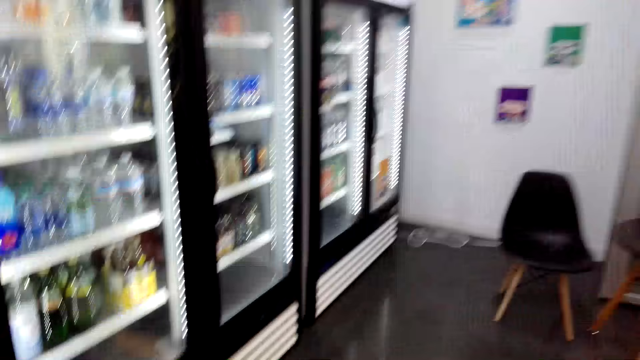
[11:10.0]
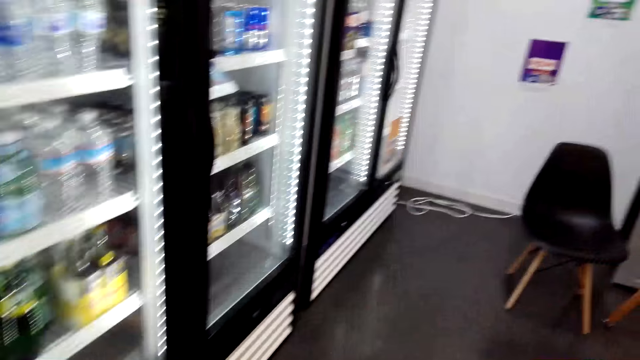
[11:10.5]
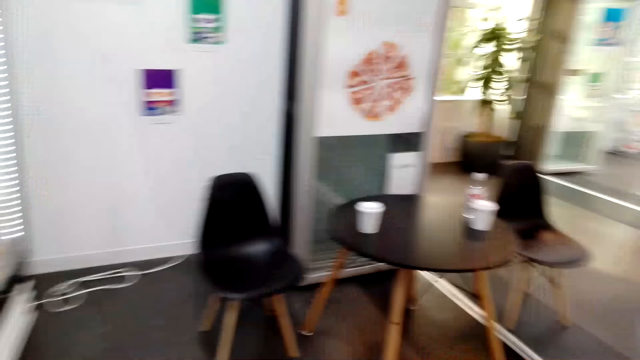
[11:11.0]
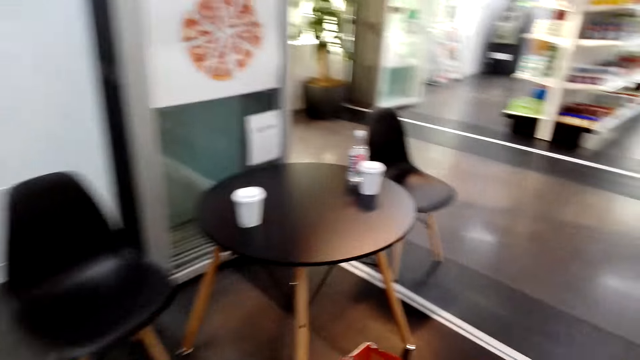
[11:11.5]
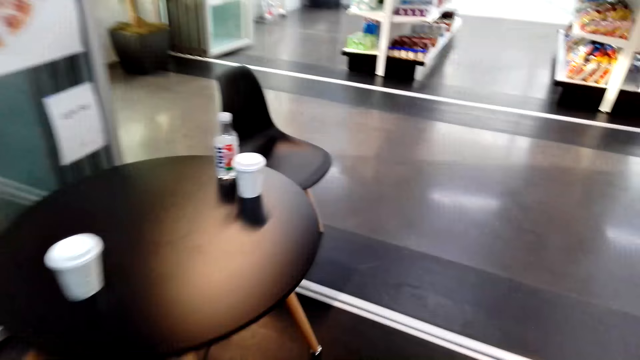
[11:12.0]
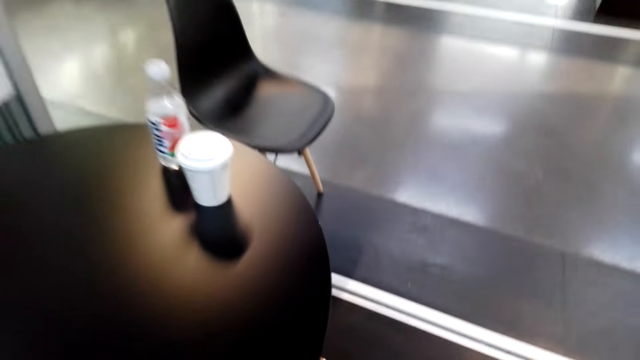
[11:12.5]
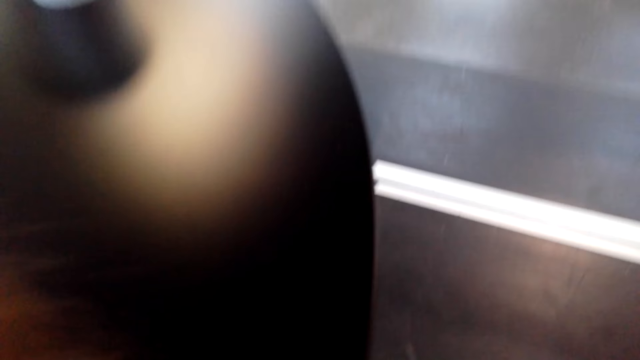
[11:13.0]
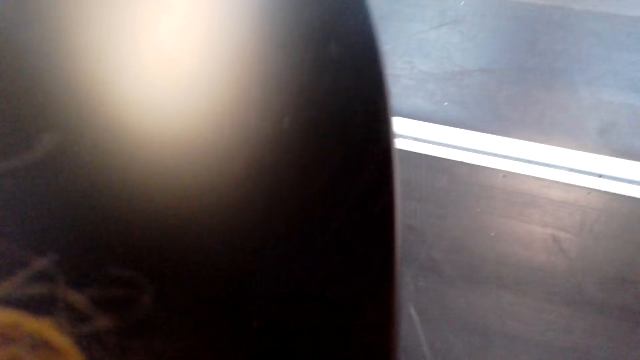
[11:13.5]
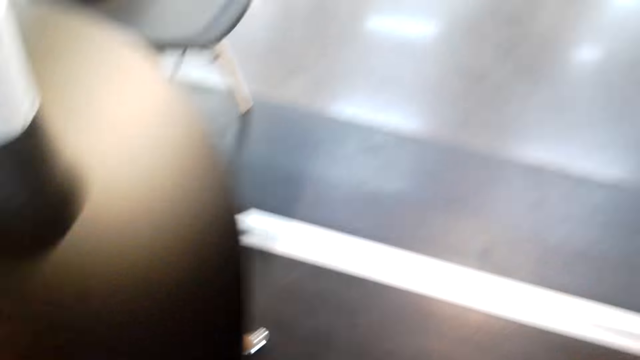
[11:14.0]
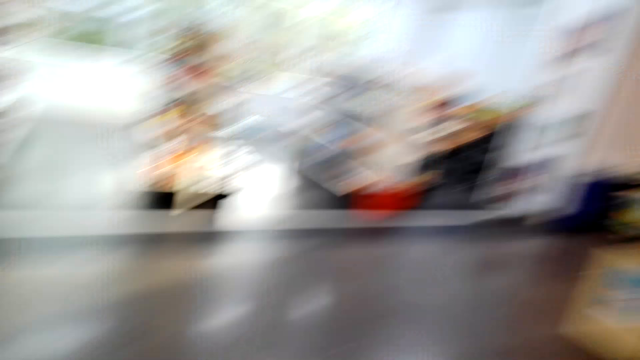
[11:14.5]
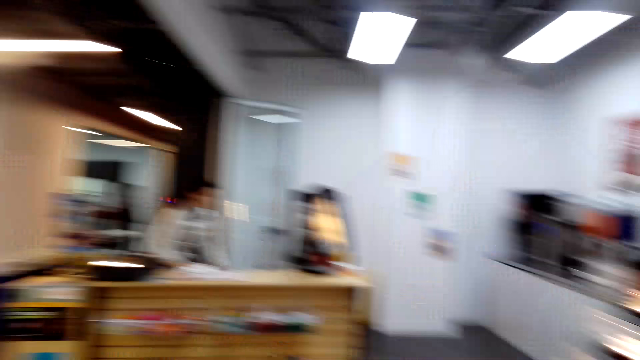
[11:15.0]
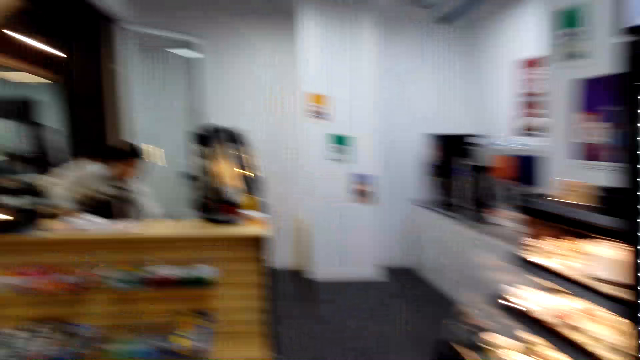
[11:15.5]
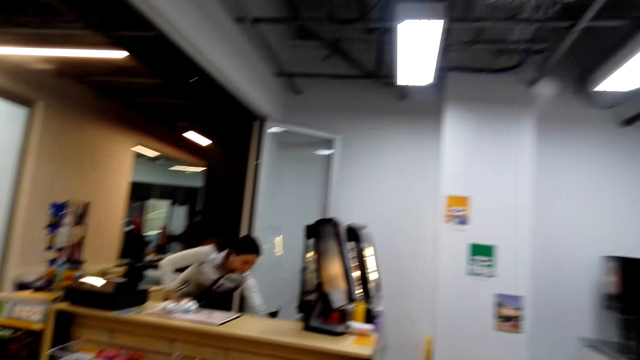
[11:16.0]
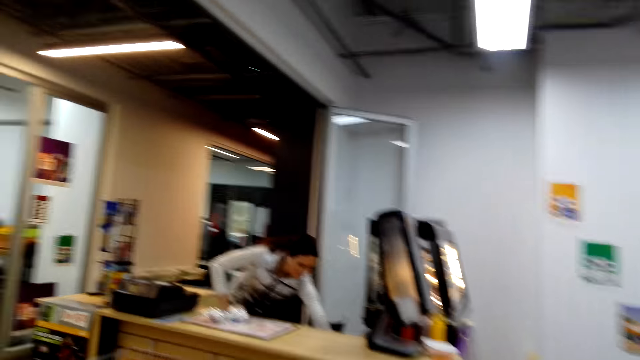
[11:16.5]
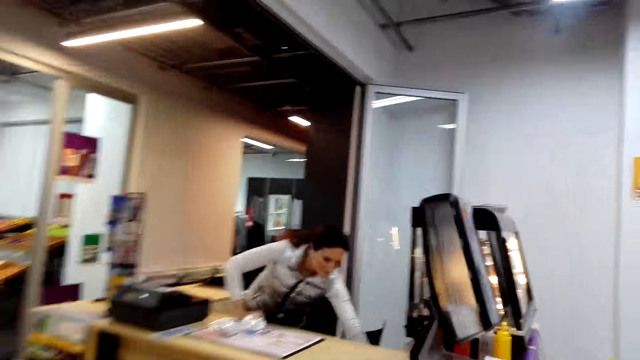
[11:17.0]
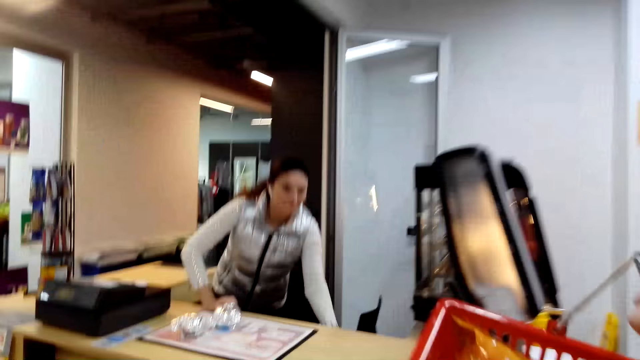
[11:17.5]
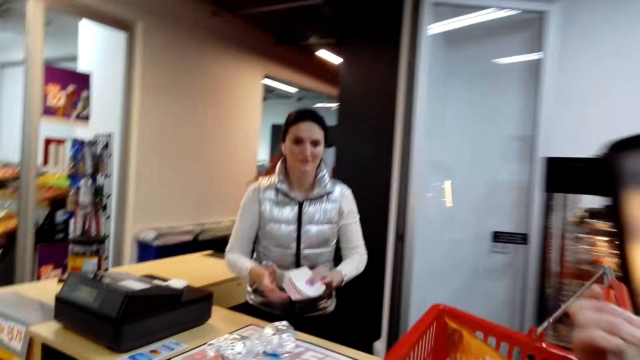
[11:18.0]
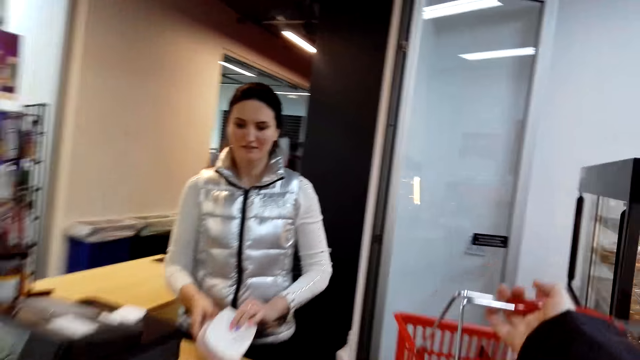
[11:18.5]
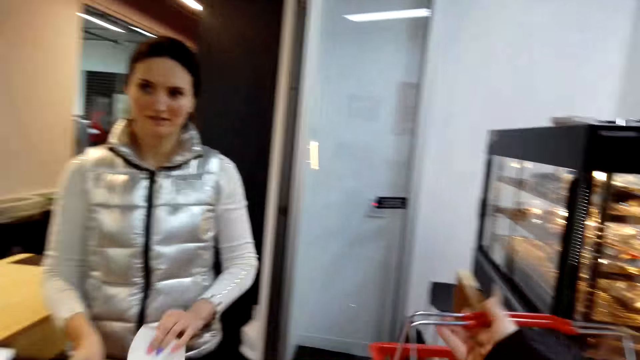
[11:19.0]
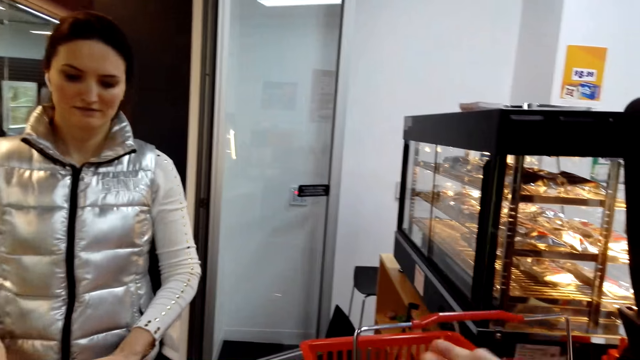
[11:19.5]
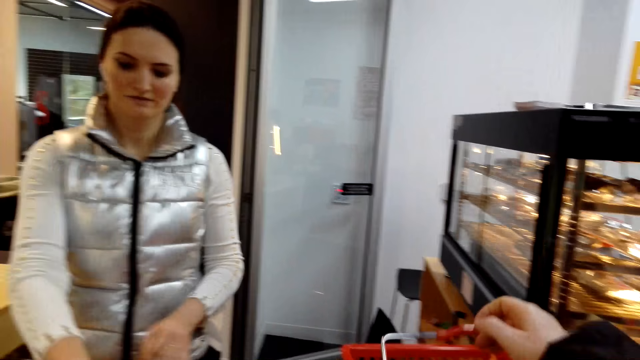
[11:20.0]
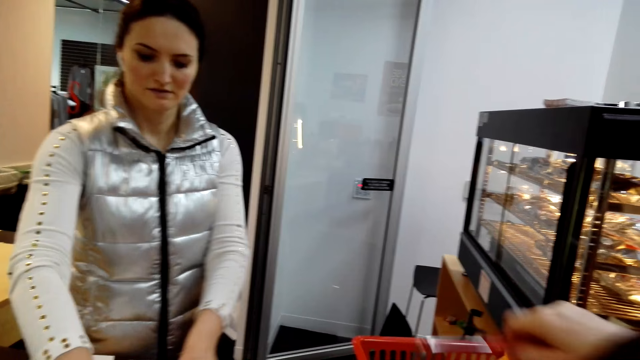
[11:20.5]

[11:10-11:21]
The camera wearer walks towards the refrigerator, picks the cups, and walks towards the counter. A woman bends behind the counter. The camera wearer puts the counter on the shelf. The woman holds the container. The camera wearer talks with the woman.

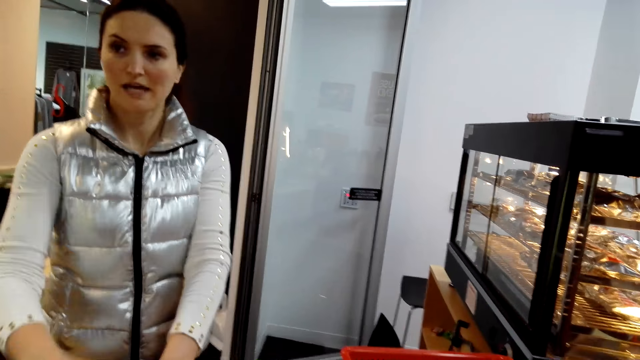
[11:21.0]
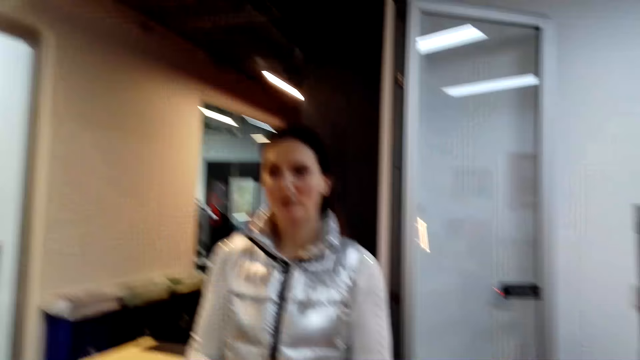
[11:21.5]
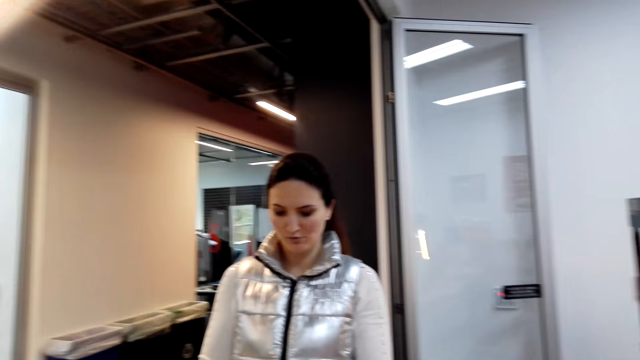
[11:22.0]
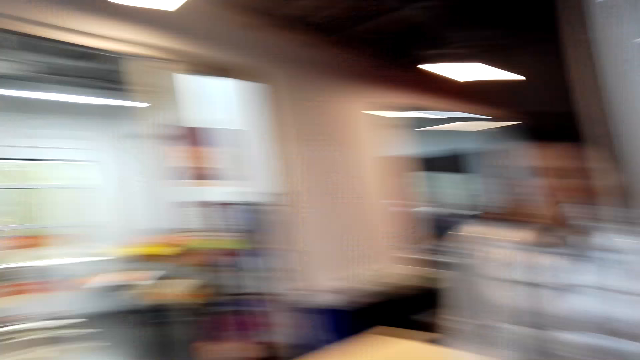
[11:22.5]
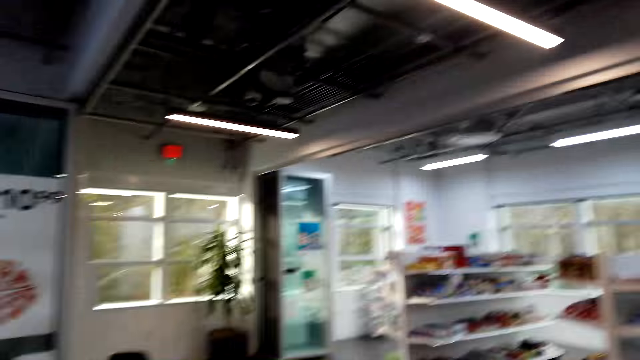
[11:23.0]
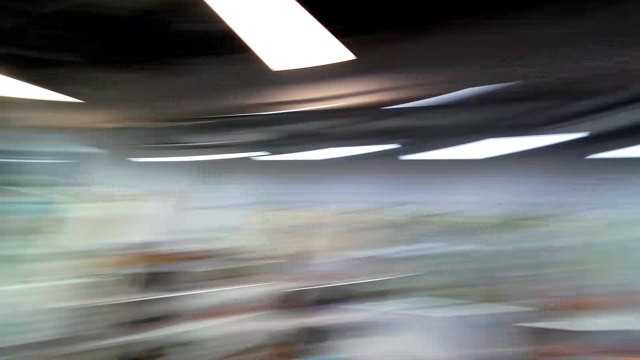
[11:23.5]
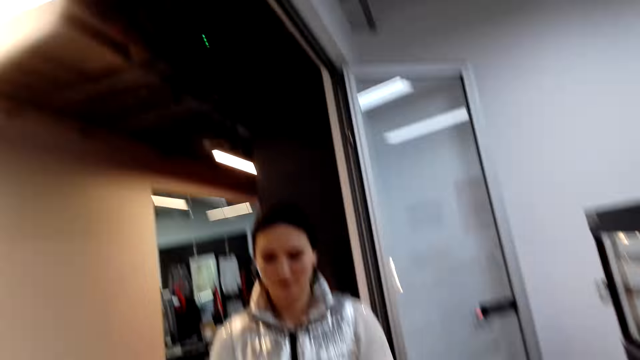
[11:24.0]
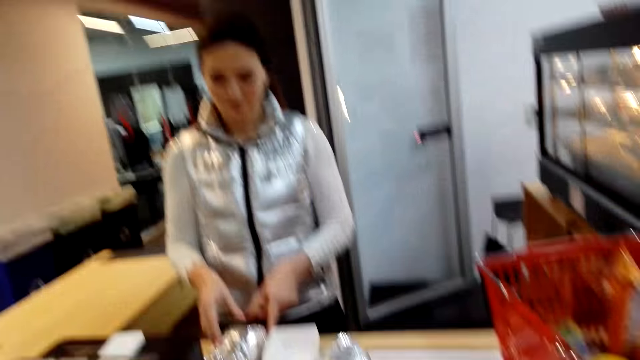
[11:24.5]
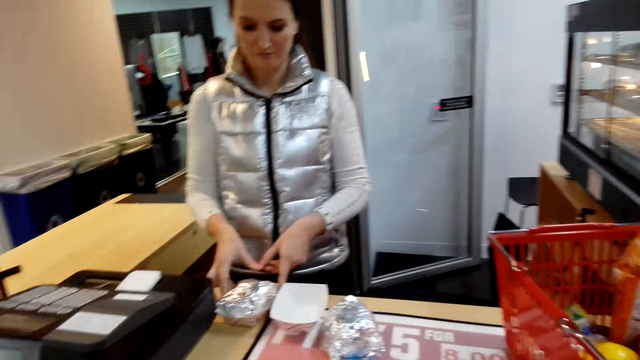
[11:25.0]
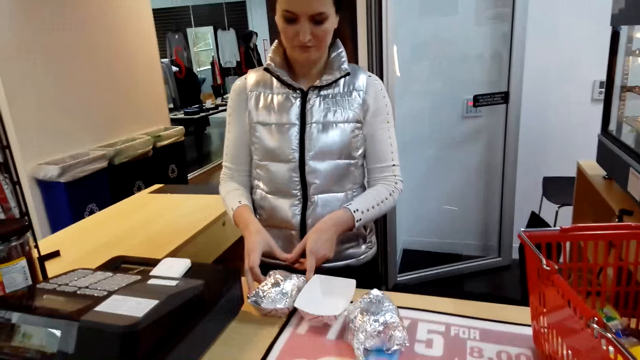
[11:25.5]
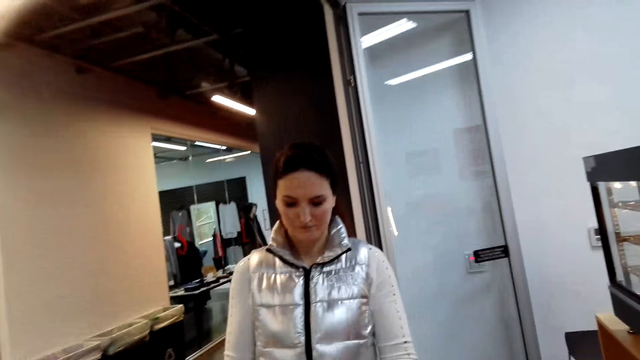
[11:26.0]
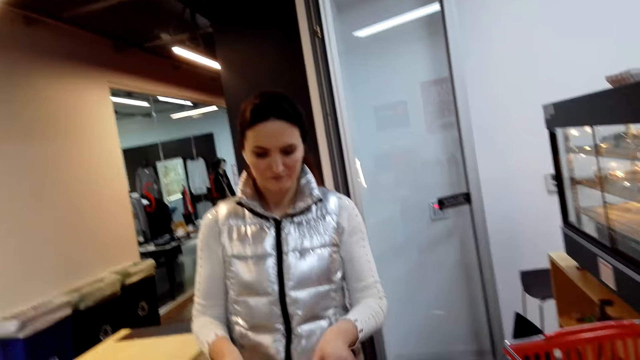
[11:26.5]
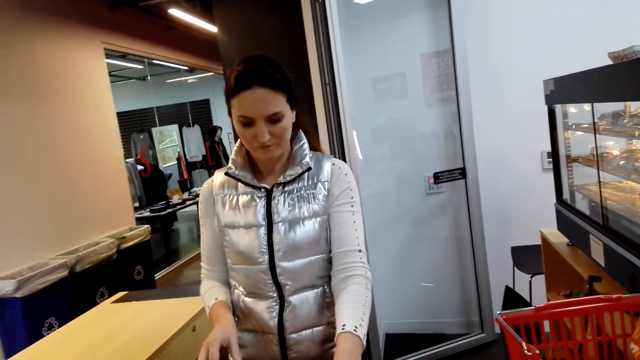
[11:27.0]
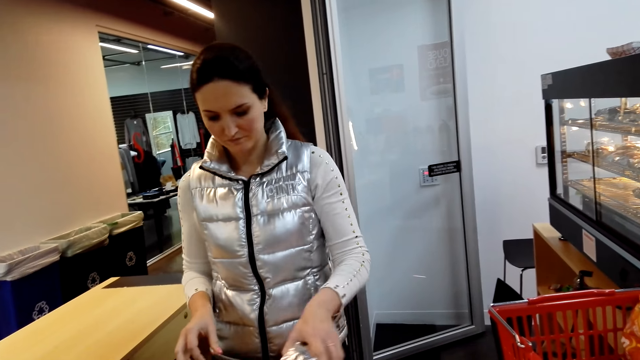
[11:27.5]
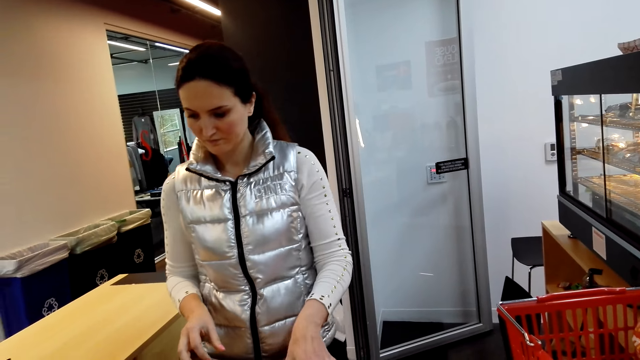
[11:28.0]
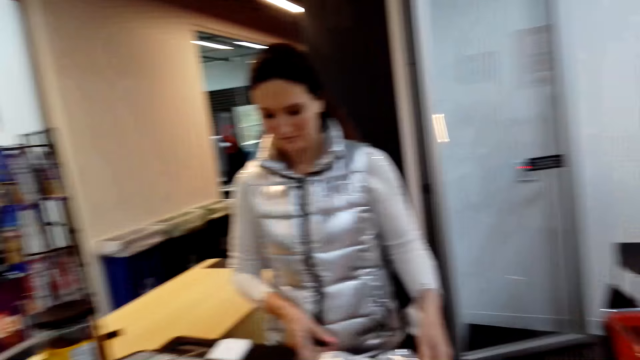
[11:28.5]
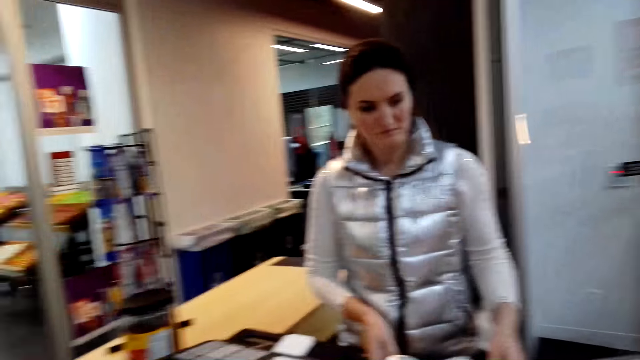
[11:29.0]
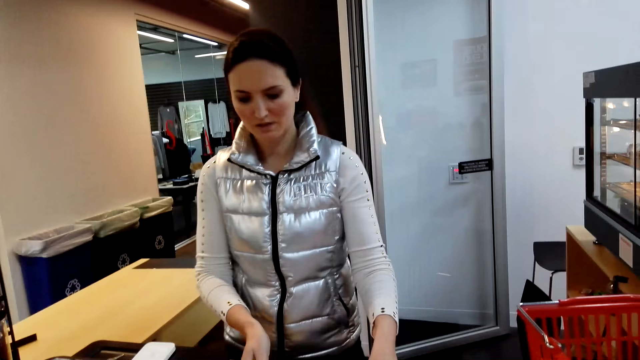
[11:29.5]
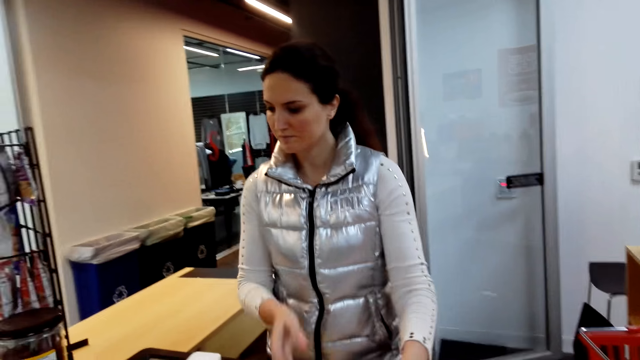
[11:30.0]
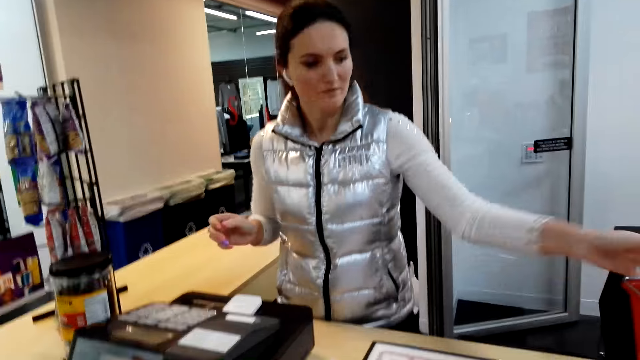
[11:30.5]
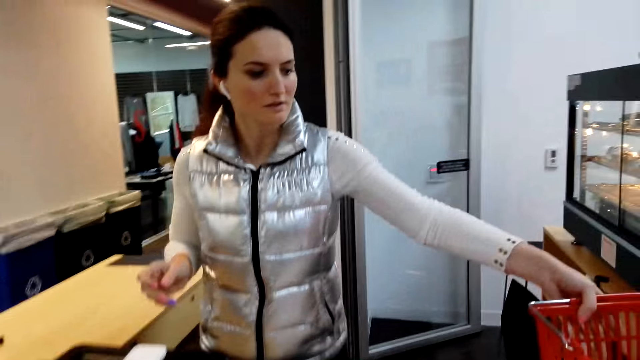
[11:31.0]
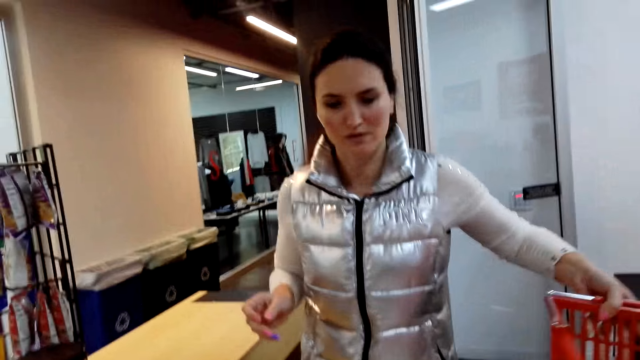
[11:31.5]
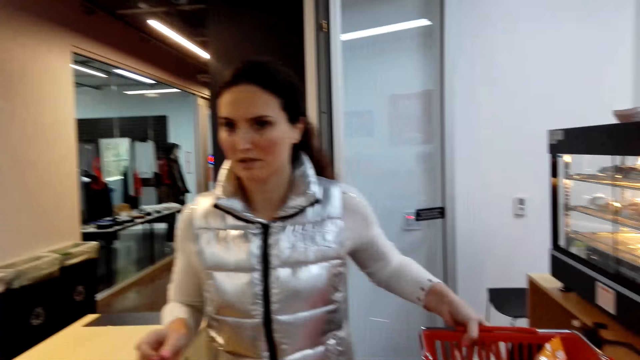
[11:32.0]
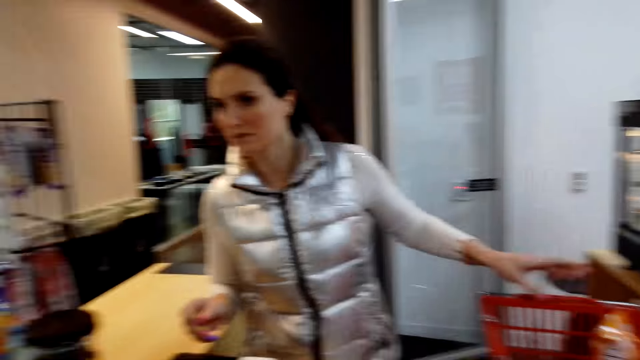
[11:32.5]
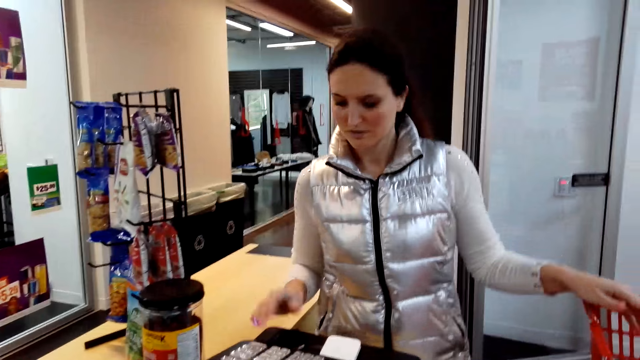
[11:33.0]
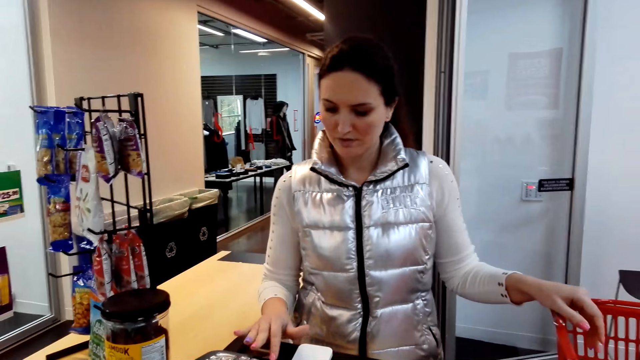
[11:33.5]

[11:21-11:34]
A woman holds the aluminum wrapper. The camera wearer looks on the other side and looks at the woman. The woman moves the container on the shelf and moves the shopping basket.
